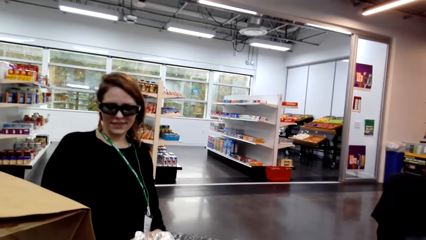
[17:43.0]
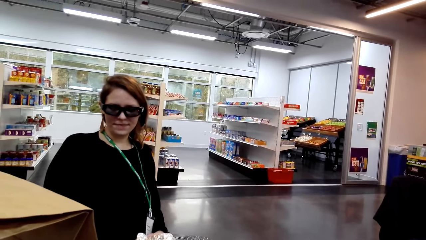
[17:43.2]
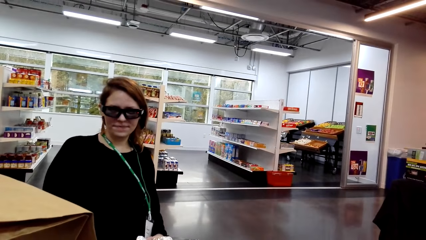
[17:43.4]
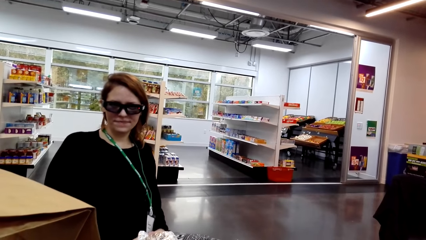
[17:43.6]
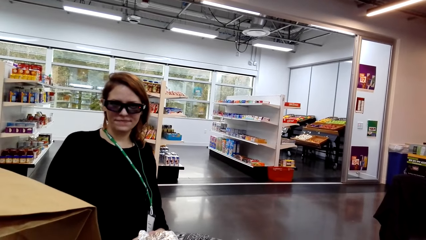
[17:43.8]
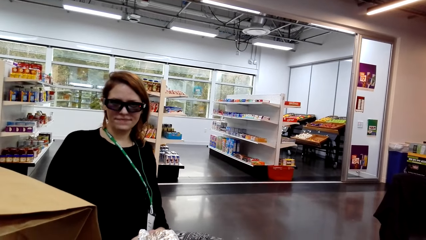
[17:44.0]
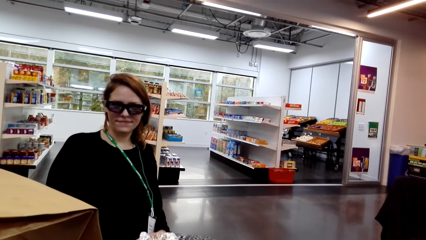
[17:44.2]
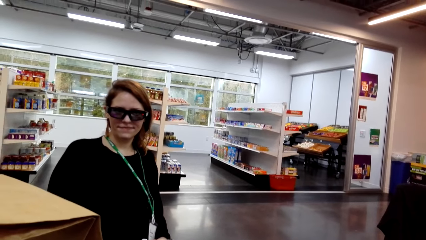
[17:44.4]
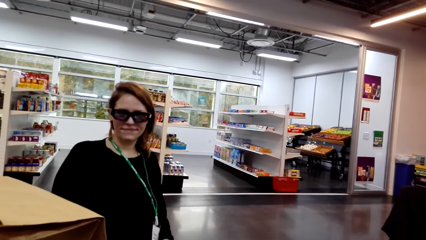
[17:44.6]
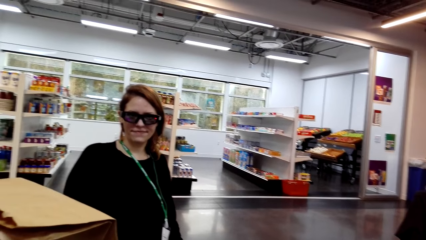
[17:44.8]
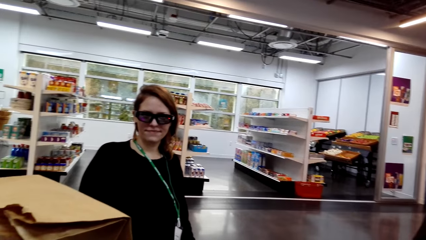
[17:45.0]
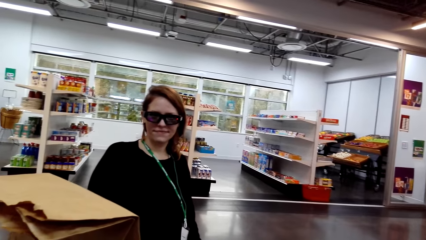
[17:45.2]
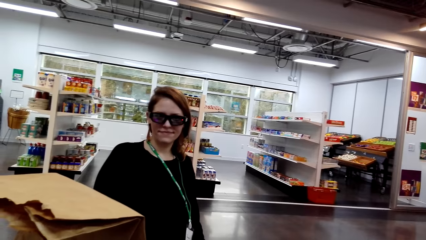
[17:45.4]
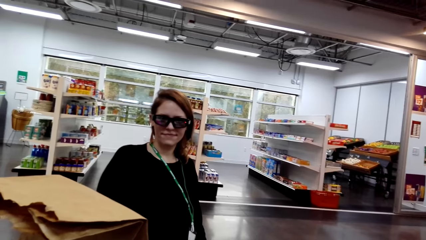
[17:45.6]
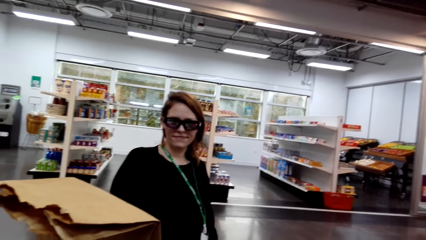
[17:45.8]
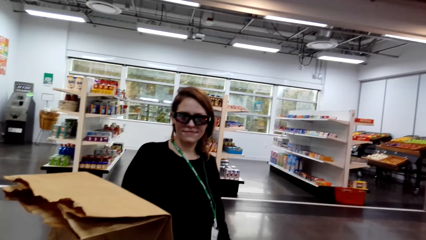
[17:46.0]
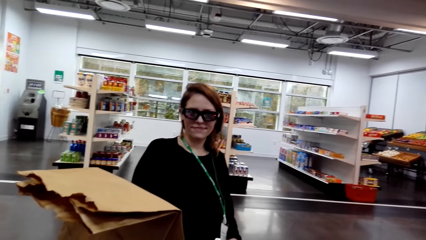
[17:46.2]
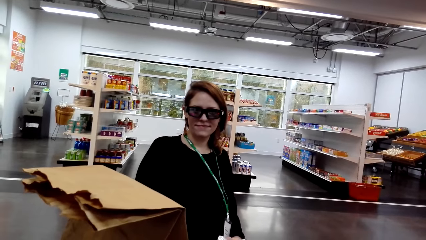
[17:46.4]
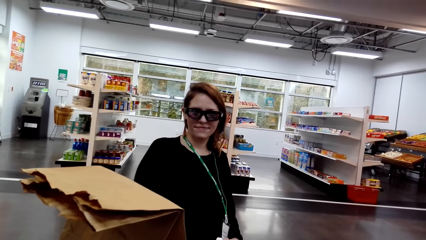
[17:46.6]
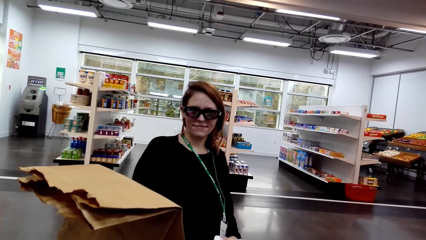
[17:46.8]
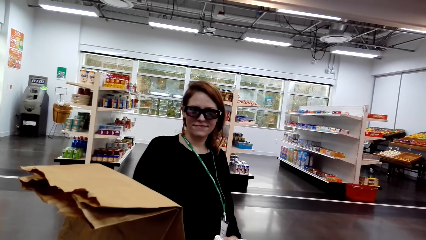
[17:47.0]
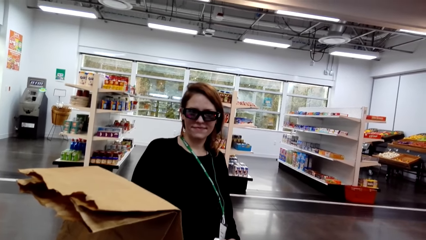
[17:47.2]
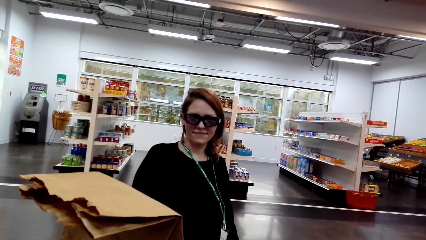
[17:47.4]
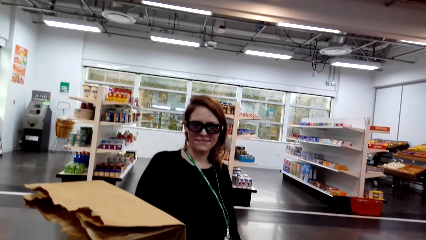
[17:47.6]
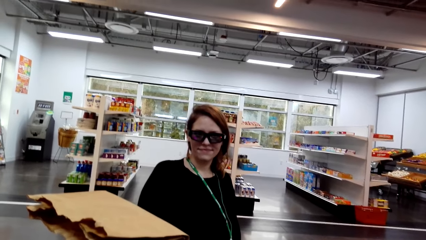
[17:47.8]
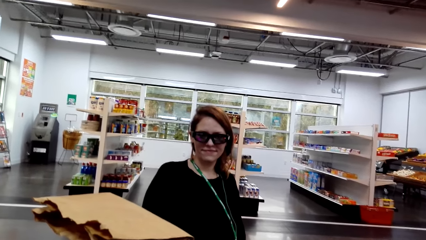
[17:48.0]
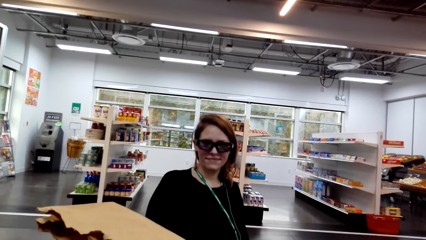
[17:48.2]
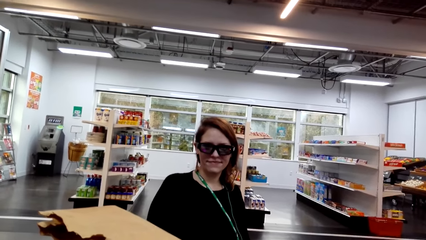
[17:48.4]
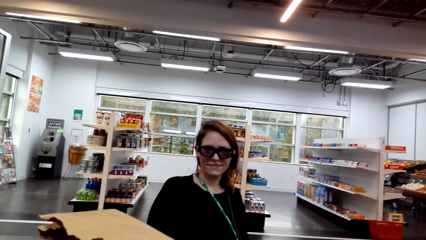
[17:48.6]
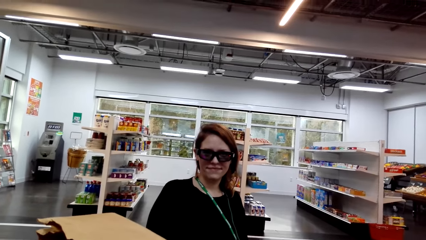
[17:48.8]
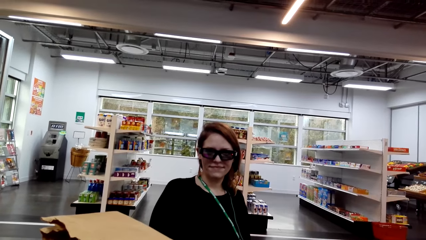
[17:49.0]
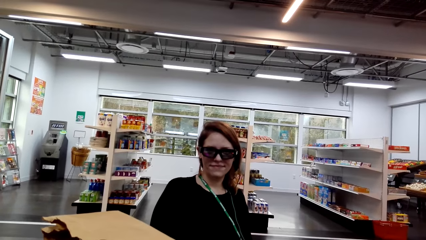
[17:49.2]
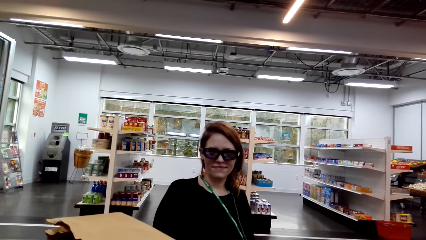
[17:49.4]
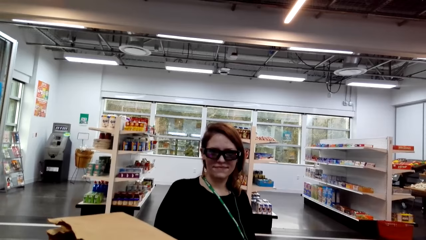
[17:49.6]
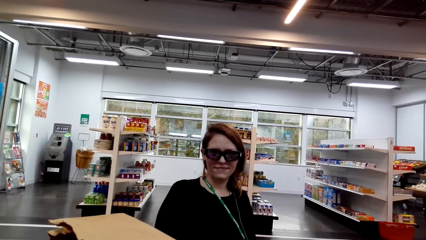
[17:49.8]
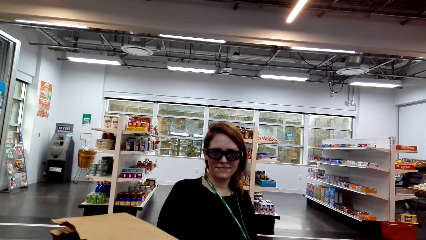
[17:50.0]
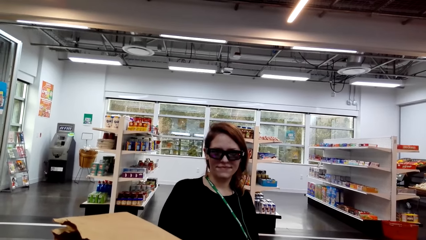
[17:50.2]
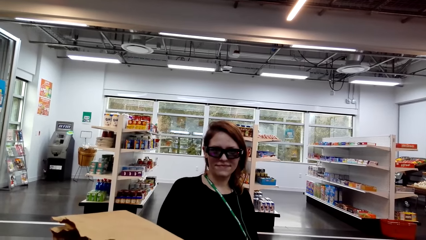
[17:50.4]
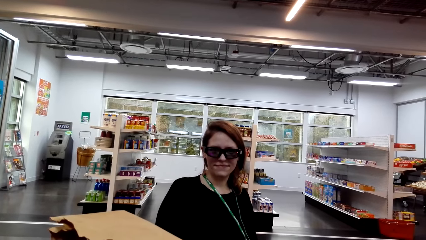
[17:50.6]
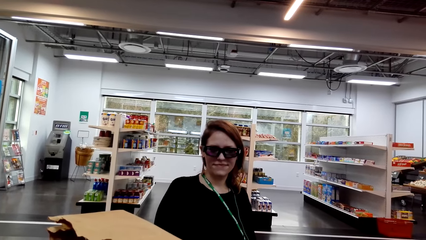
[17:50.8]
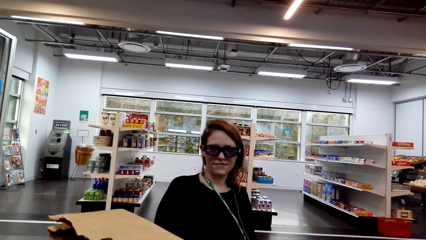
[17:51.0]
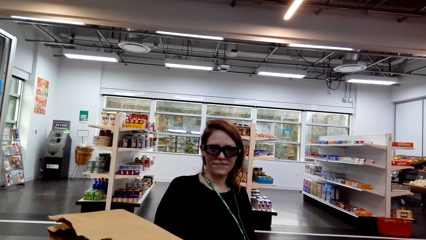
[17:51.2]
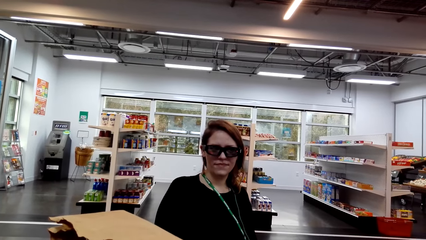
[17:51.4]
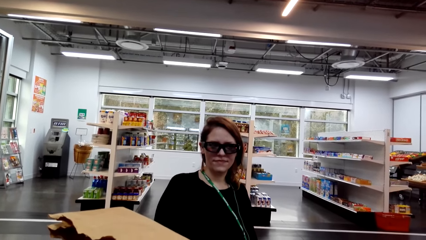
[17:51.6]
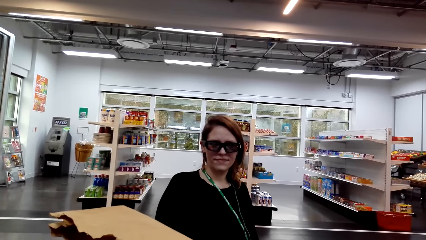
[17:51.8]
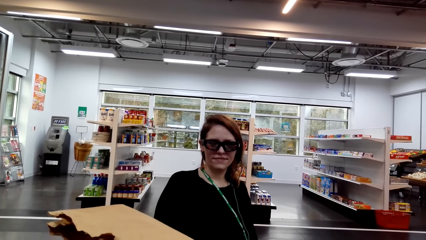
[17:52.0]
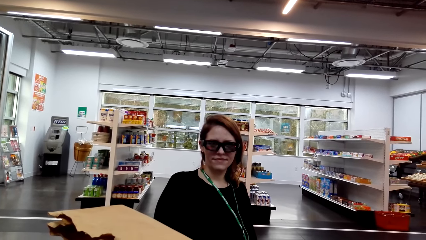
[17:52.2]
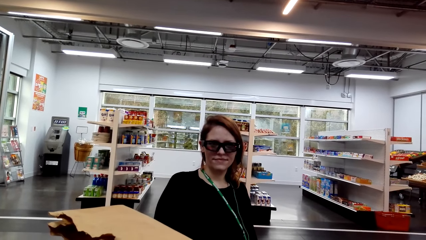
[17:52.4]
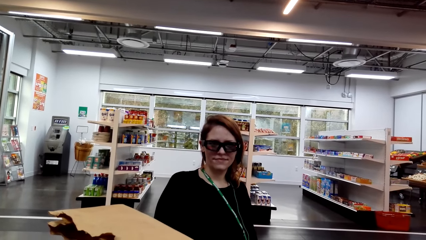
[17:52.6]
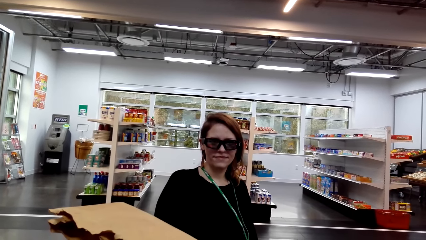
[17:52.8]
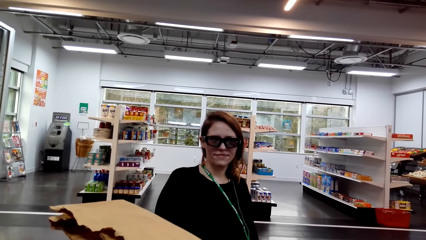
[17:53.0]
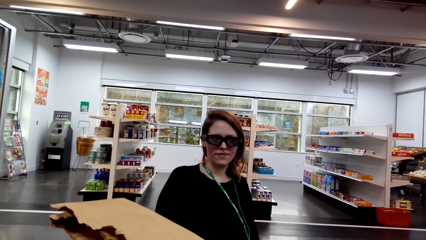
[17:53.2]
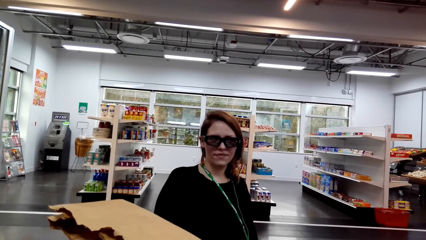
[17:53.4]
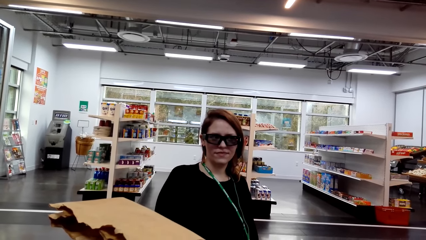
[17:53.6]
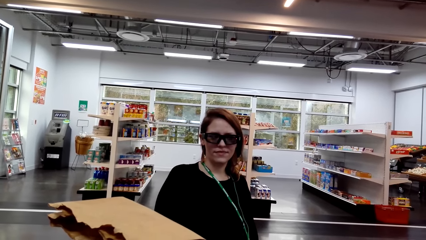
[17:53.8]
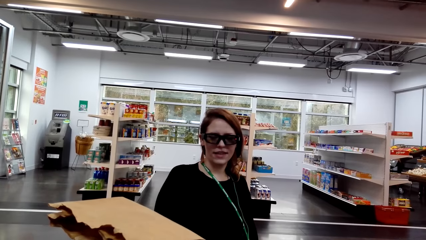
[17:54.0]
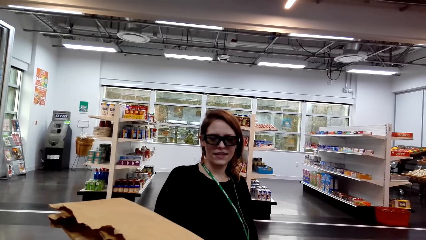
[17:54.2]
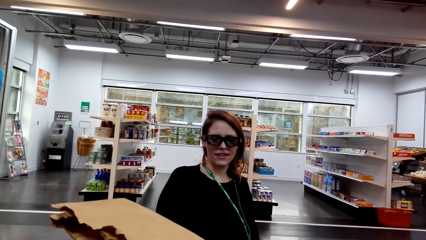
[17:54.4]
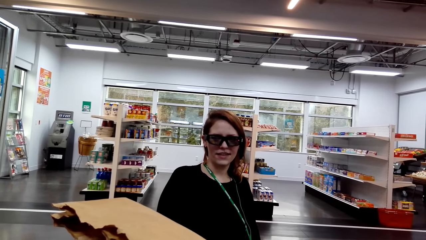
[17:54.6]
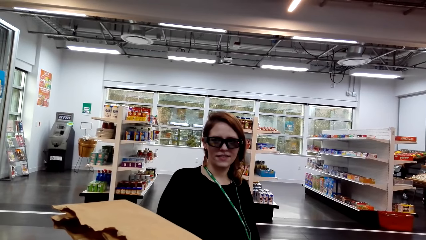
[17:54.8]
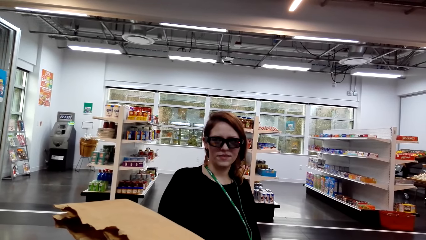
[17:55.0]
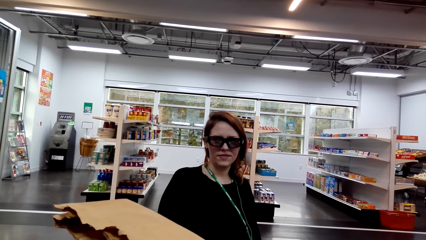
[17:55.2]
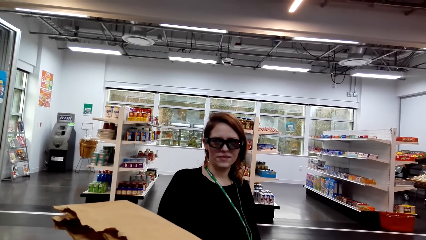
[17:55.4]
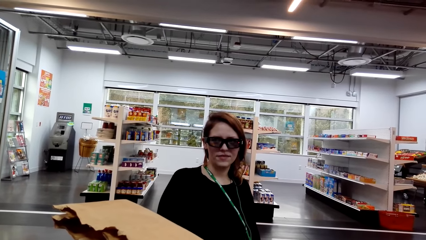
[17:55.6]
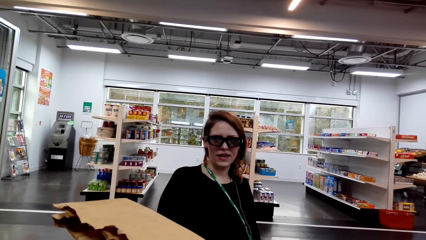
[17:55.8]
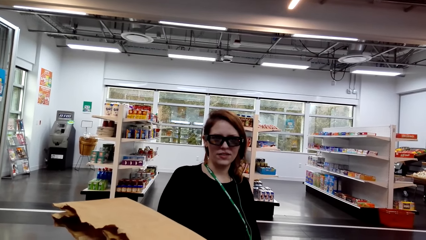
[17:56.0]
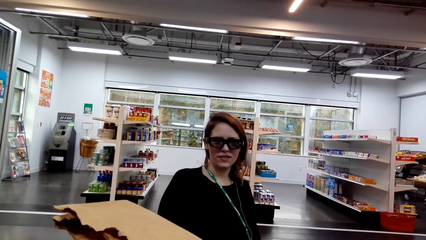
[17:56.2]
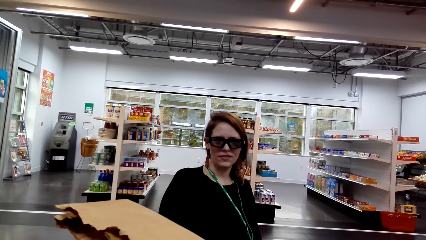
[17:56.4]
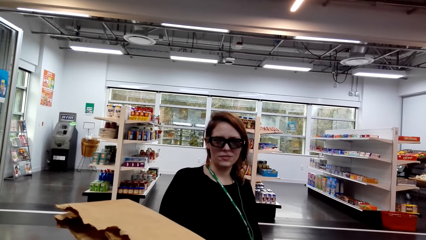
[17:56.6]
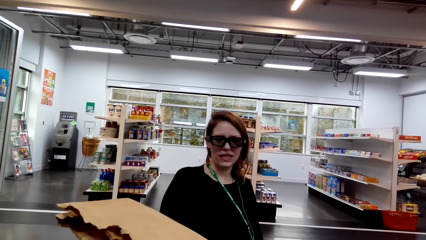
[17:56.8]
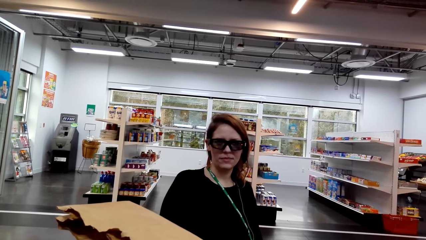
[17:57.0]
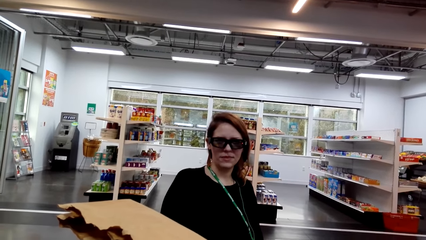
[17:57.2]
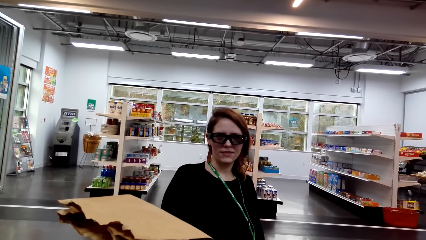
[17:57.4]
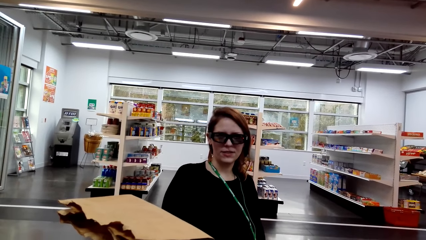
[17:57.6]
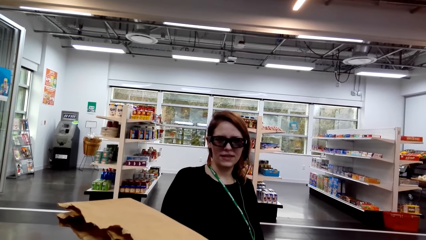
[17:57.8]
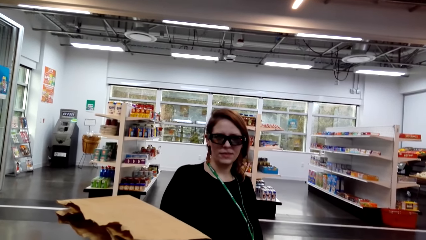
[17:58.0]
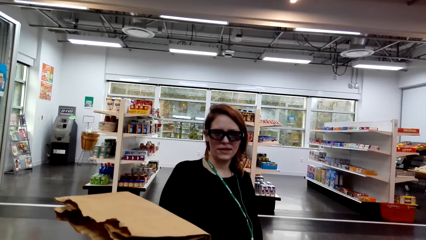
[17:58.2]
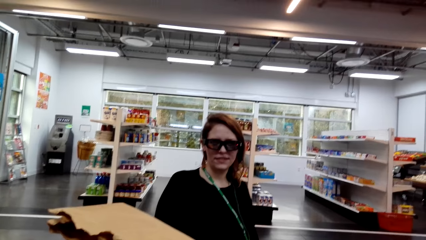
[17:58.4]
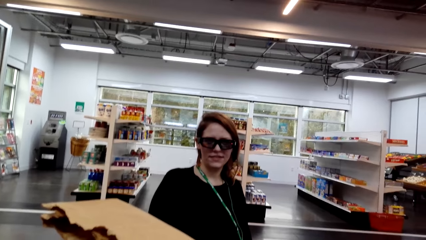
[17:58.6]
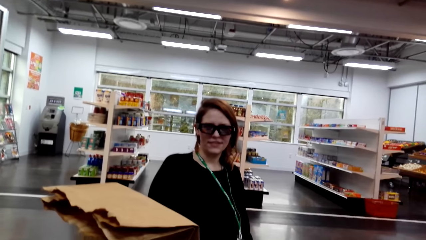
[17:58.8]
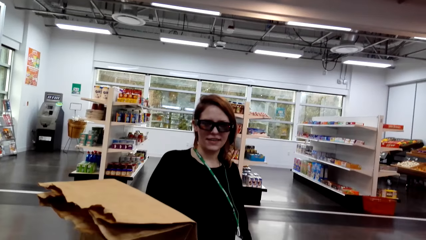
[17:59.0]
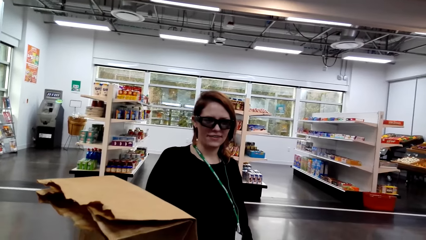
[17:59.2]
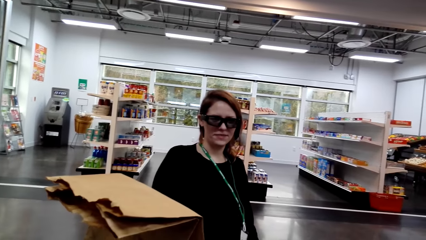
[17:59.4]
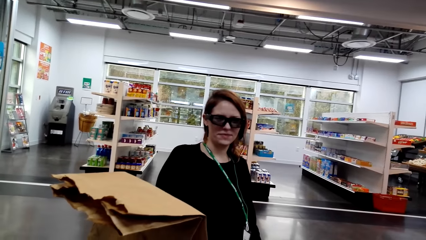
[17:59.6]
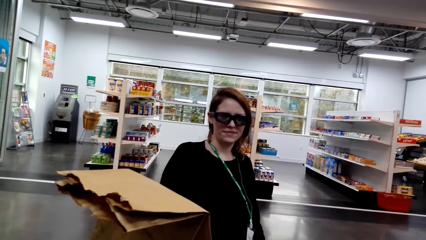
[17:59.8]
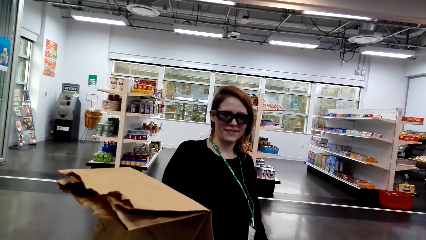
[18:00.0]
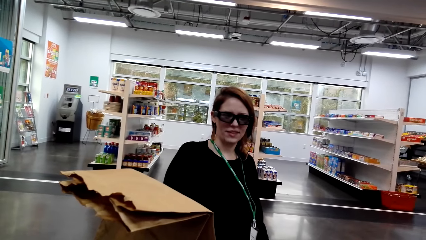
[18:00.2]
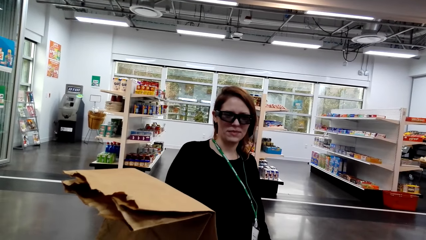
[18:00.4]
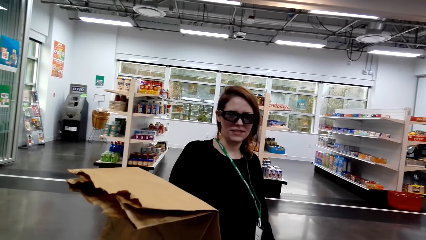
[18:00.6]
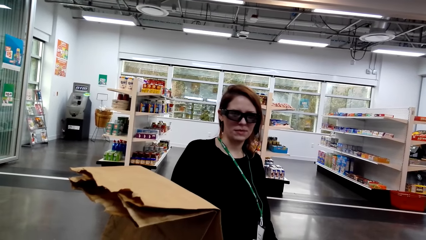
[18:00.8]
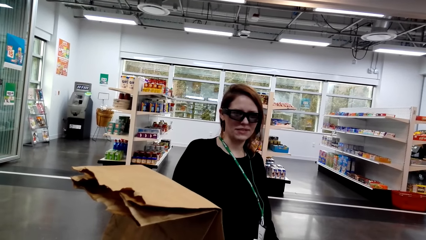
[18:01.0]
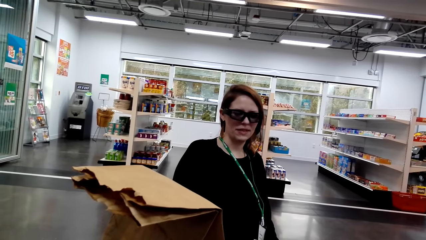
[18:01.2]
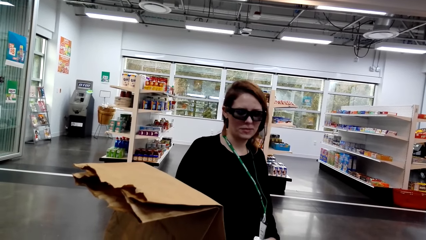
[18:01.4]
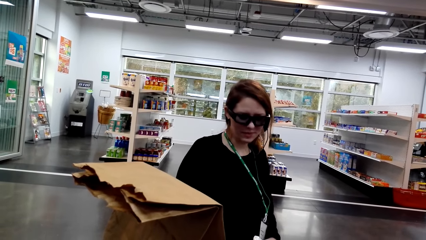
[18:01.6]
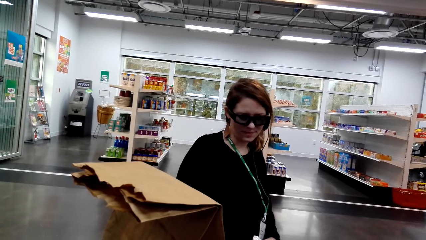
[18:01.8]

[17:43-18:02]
A lady interacts with the camera wearer. The camera wearer looks around a supermarket. The lady interacts with the camera wearer. The camera wearer looks around the supermarket.
